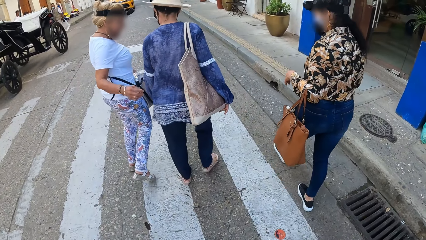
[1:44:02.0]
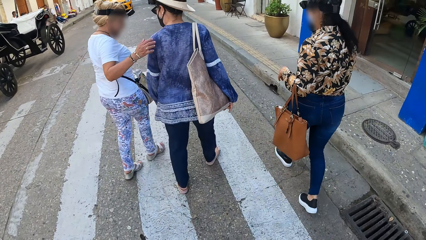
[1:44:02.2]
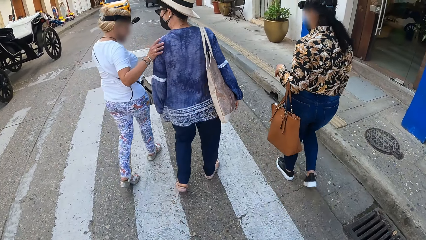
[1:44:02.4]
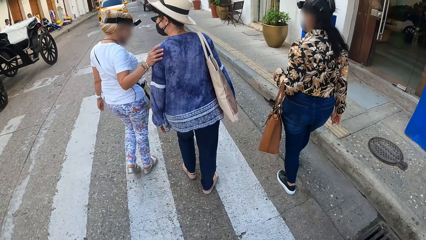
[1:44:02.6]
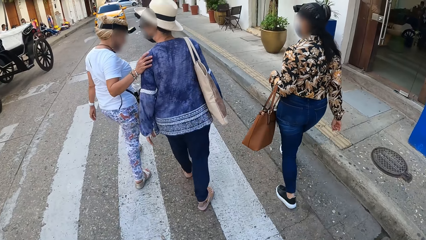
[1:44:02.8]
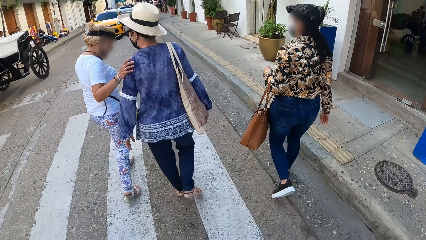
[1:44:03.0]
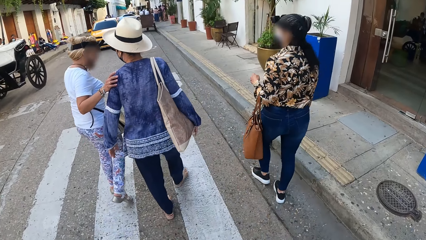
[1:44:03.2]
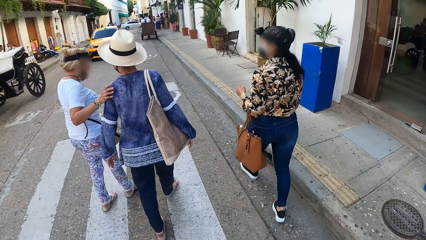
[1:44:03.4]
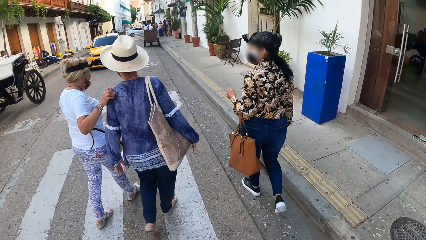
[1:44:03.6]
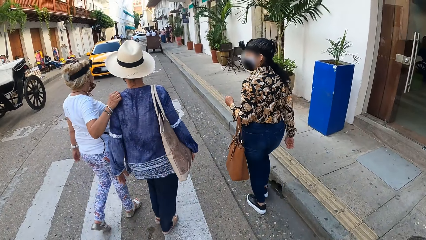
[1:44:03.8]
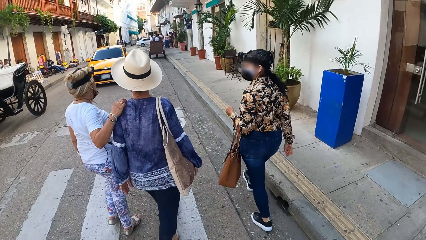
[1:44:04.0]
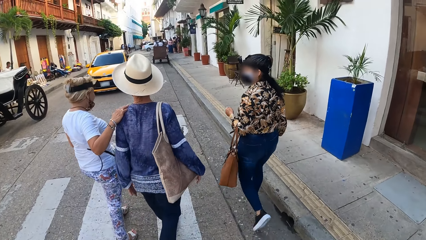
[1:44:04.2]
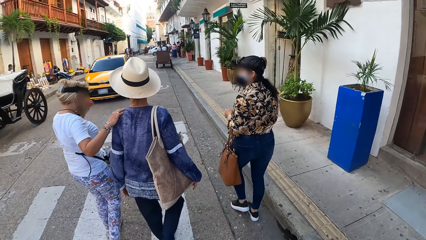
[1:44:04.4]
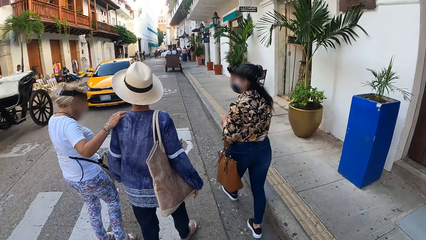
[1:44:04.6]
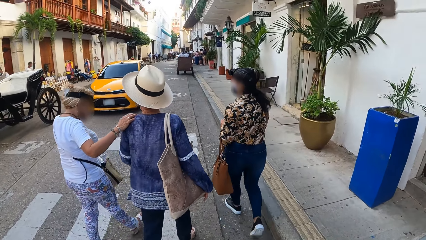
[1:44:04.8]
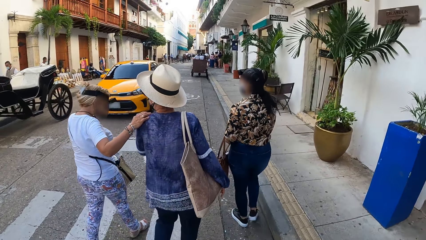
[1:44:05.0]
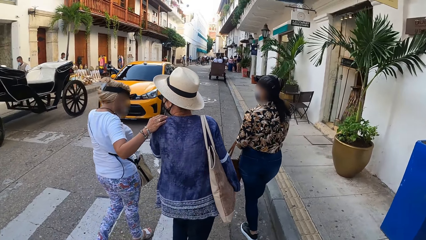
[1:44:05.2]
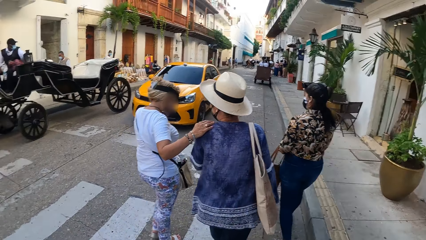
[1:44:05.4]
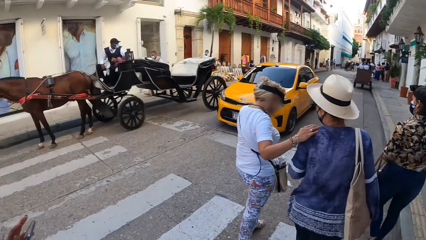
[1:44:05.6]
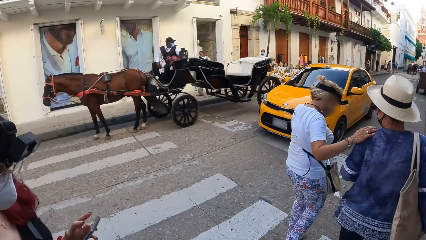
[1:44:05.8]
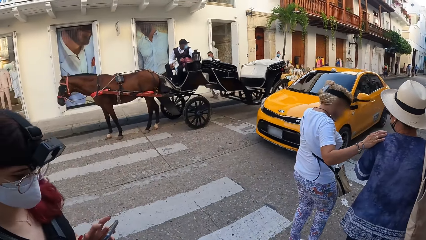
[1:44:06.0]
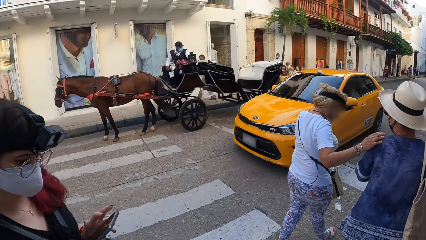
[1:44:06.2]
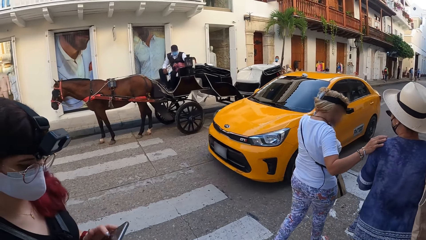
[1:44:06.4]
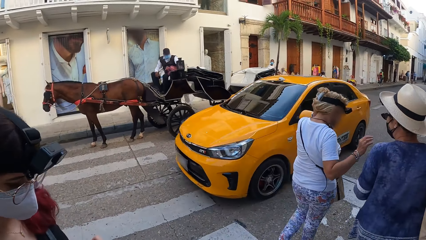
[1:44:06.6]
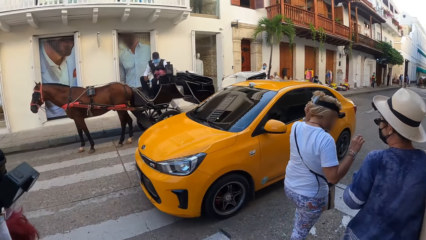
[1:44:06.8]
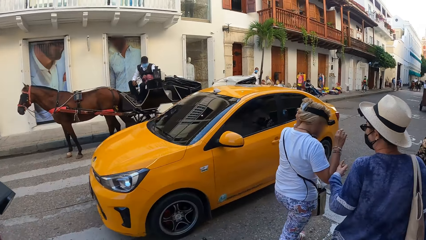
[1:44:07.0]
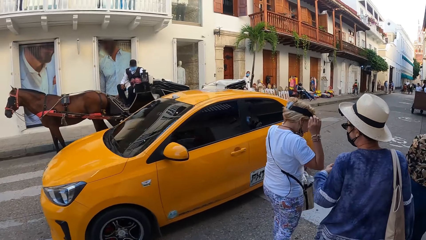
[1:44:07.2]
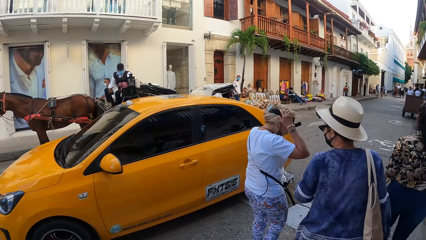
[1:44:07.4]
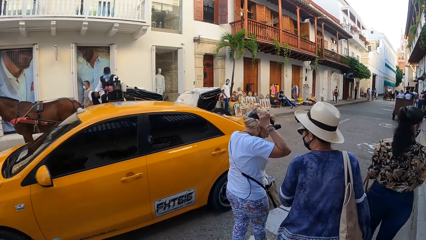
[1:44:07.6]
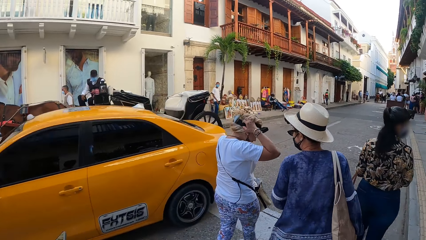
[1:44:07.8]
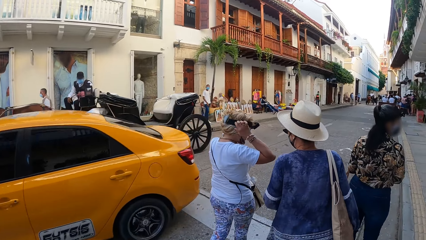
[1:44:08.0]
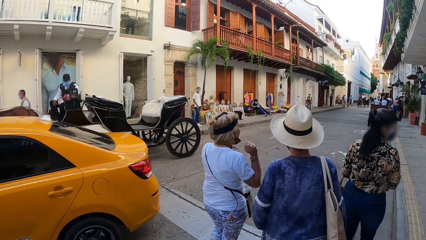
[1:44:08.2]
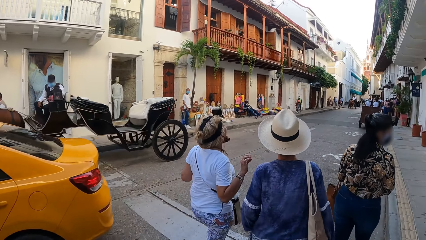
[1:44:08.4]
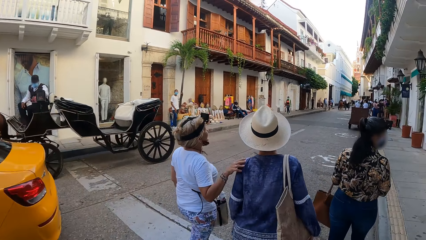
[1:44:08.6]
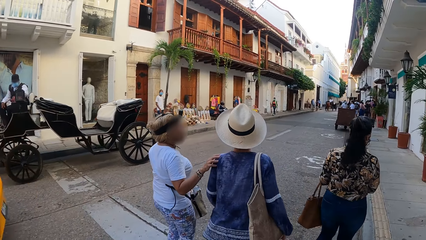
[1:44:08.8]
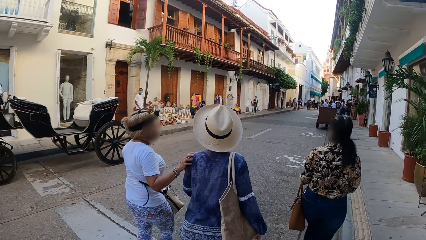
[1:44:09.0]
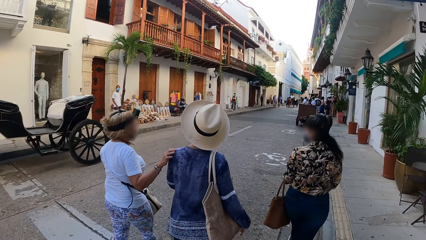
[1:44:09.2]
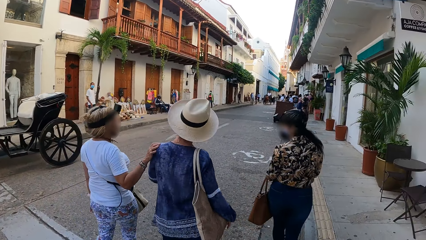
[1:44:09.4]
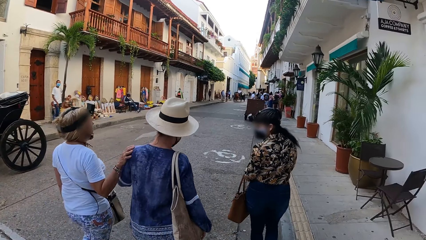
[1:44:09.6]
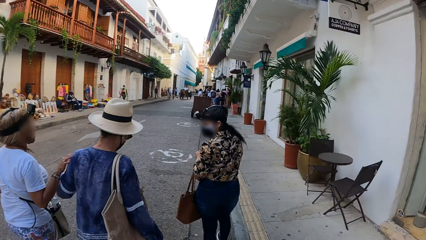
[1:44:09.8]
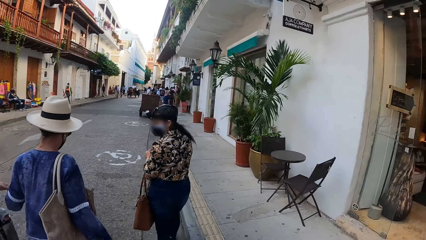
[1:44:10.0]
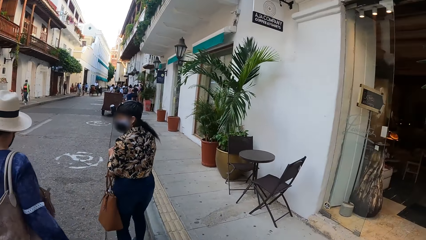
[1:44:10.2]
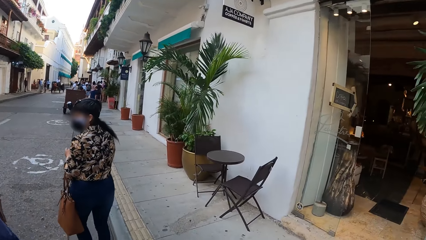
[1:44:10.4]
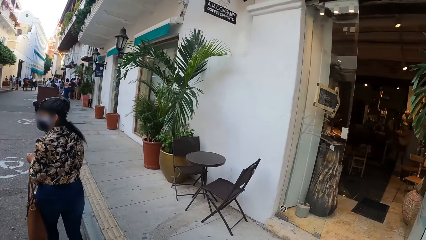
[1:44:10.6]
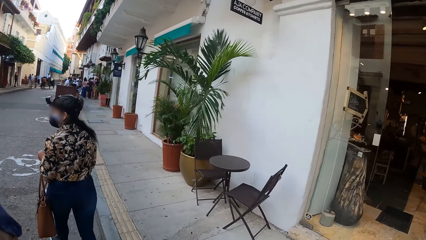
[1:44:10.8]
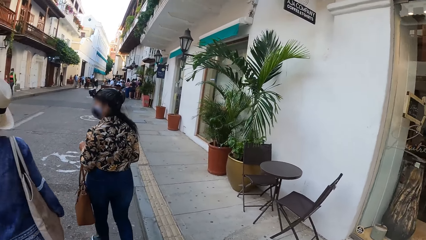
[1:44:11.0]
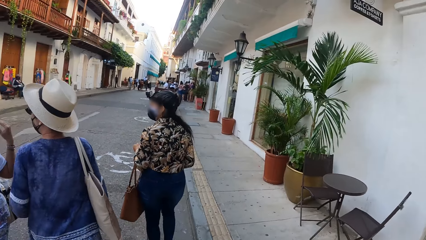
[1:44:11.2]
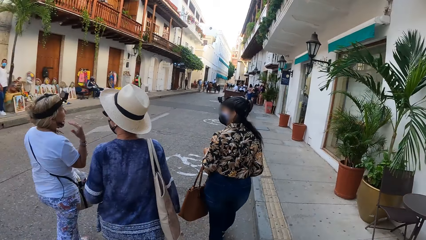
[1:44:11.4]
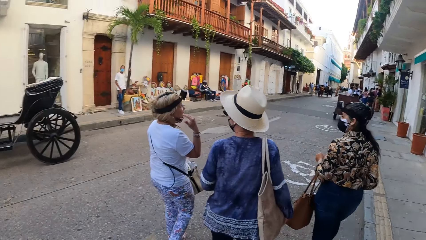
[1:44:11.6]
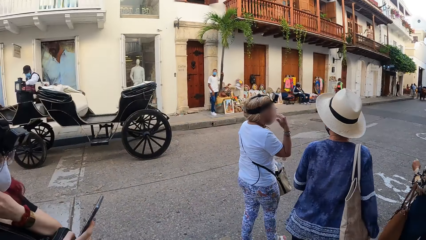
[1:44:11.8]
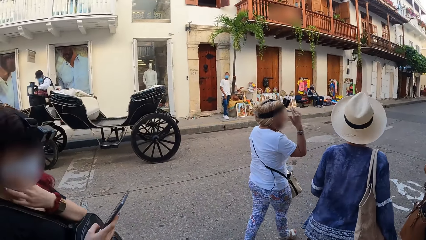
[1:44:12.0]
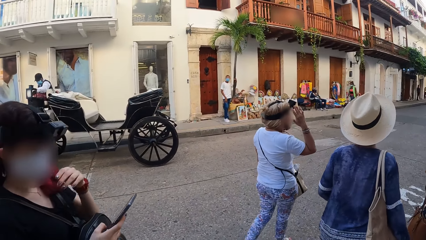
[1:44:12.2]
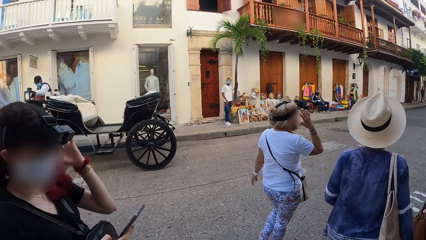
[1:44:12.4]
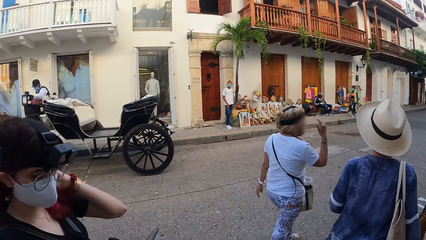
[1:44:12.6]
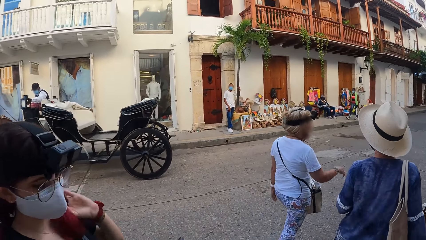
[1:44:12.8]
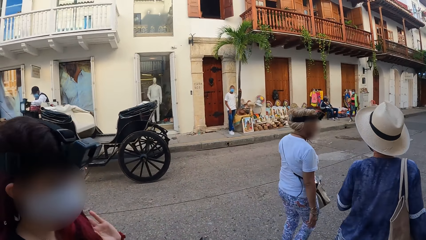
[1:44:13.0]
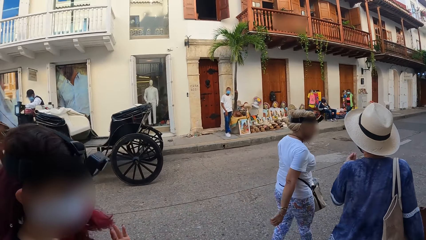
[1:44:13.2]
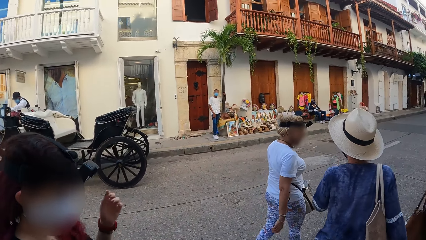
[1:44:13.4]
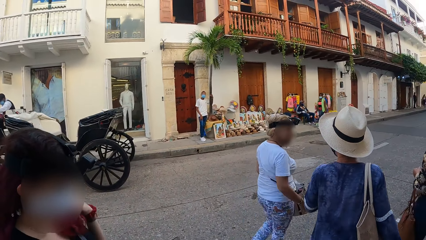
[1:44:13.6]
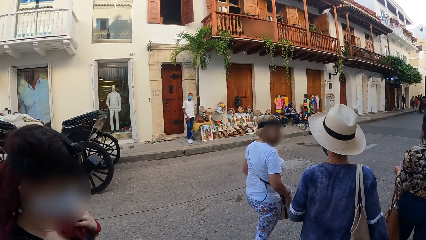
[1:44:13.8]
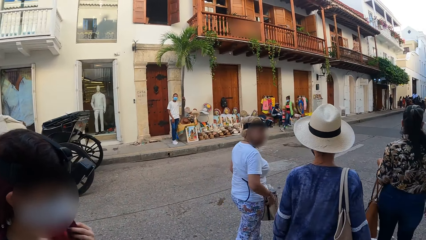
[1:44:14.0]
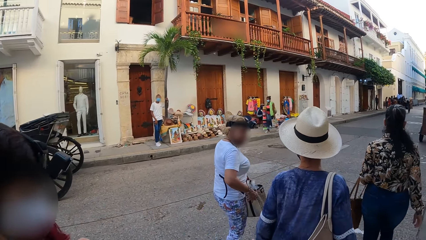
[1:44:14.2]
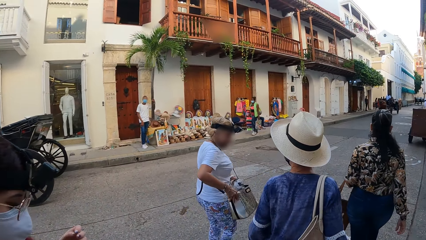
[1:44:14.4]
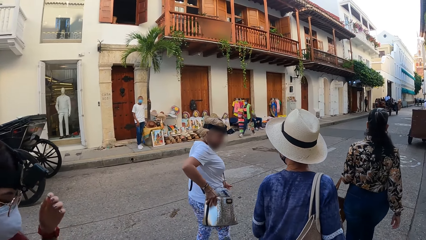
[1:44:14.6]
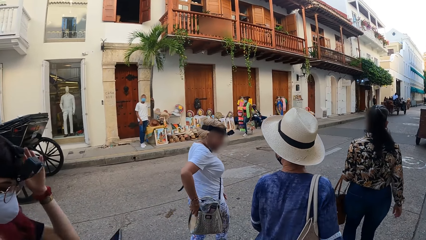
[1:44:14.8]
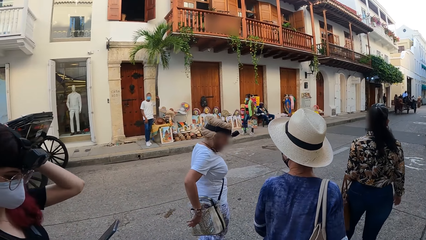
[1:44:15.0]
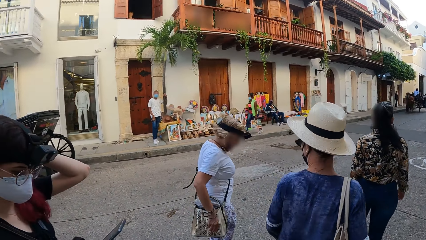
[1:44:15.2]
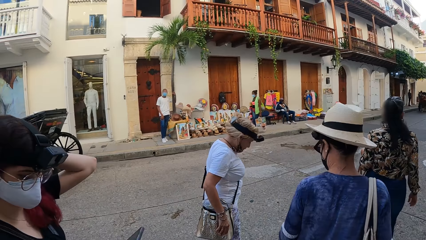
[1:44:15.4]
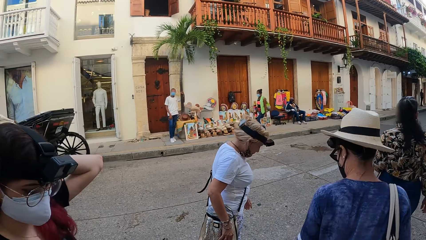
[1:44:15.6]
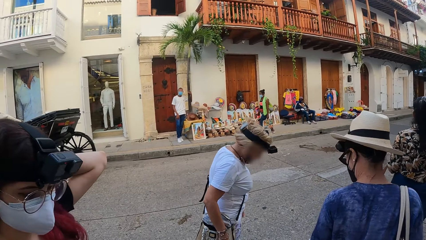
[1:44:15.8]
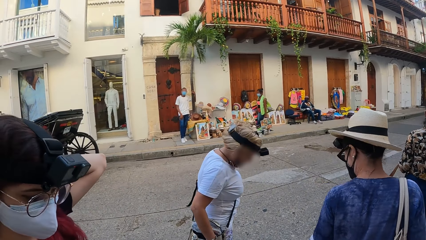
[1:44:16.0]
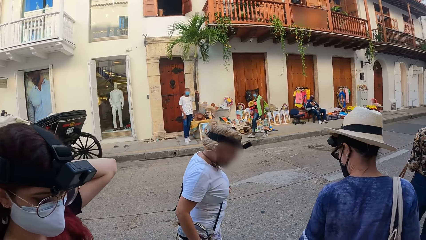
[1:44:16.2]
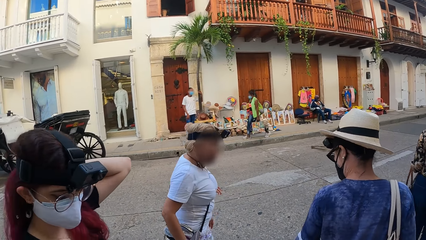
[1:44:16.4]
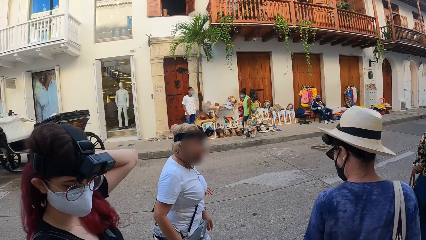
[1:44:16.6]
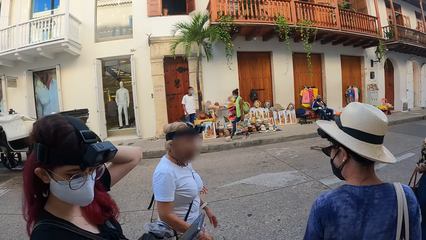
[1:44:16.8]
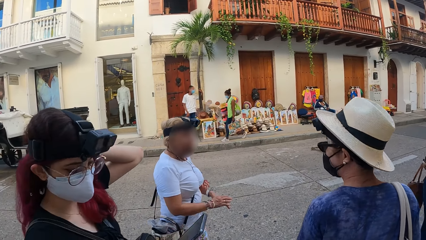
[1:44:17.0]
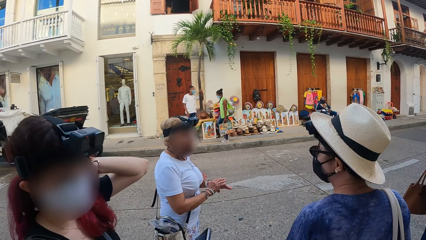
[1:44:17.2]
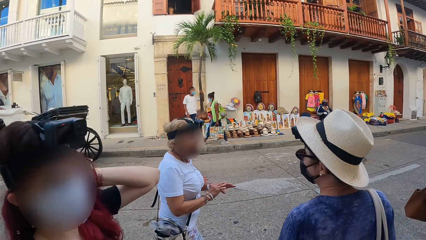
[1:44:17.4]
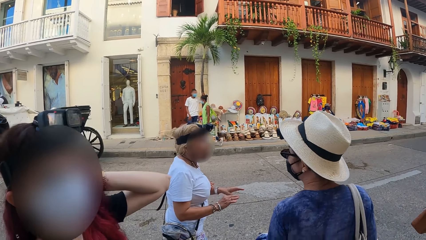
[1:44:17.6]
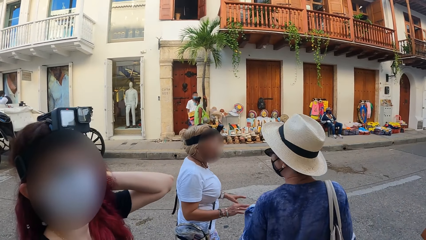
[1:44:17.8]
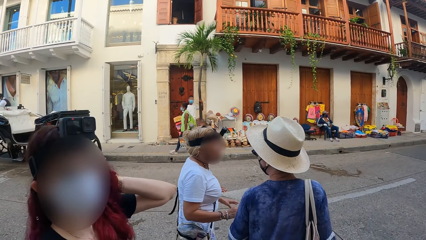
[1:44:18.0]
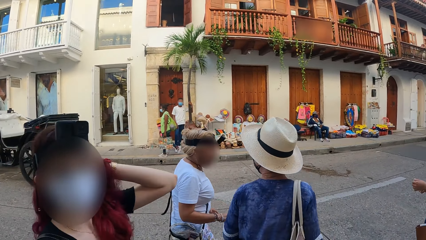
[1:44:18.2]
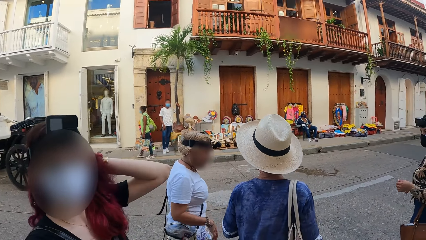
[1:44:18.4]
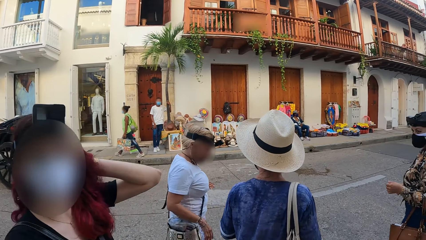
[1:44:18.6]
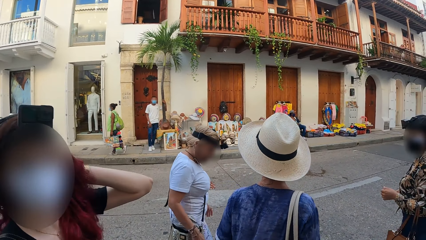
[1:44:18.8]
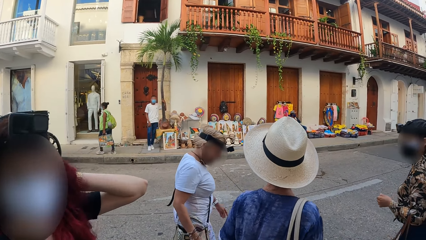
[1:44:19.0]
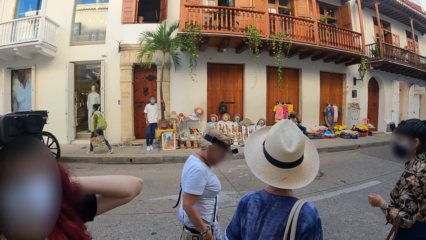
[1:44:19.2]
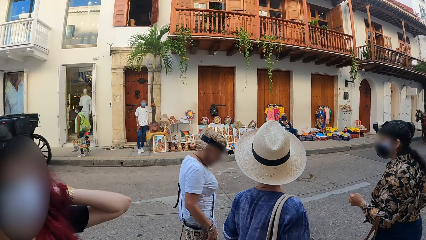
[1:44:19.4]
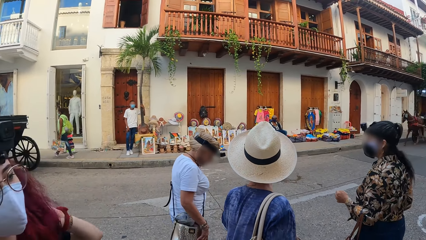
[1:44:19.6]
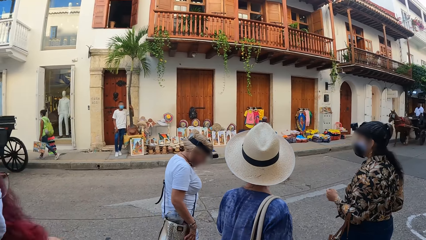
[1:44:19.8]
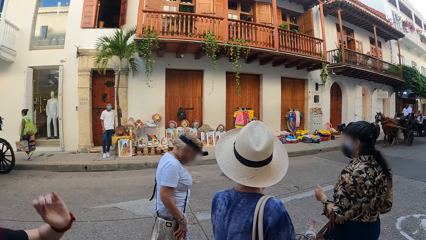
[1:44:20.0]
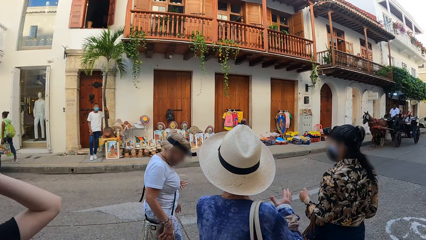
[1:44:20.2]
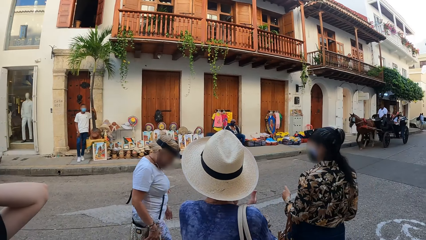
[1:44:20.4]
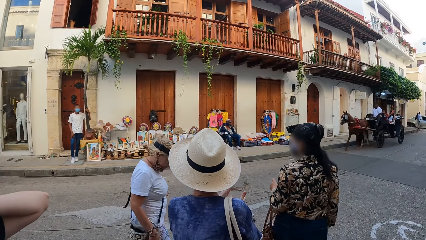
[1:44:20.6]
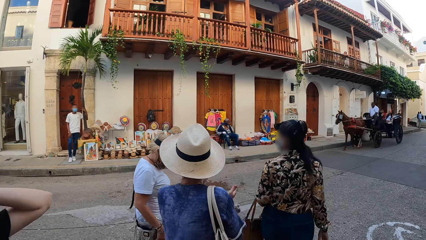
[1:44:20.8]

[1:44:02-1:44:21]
The woman operates the phone with both hands. A yellow car drives past the camera wearer. The woman operates the phone with her right hand.
